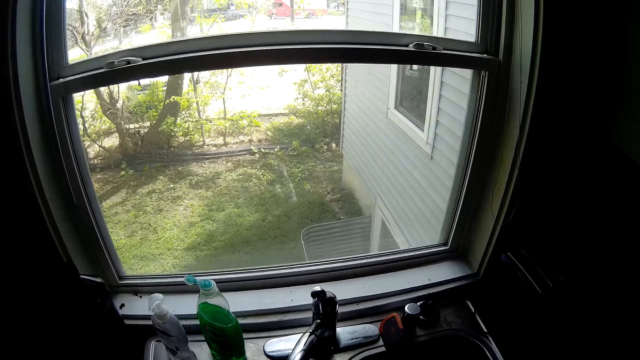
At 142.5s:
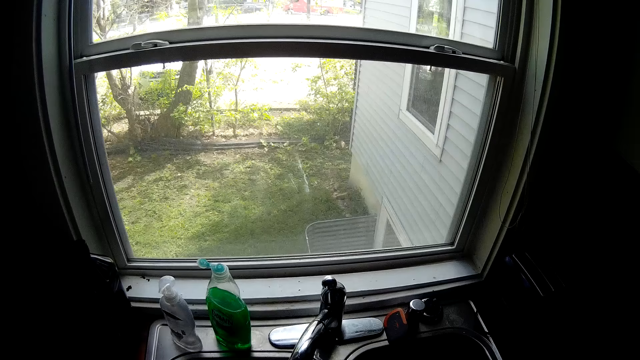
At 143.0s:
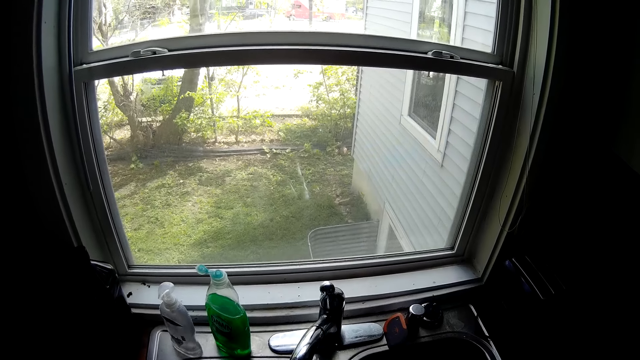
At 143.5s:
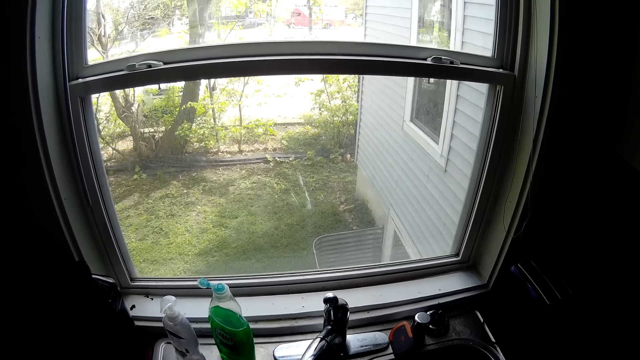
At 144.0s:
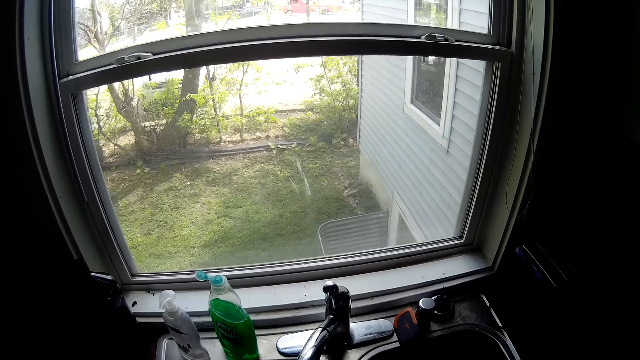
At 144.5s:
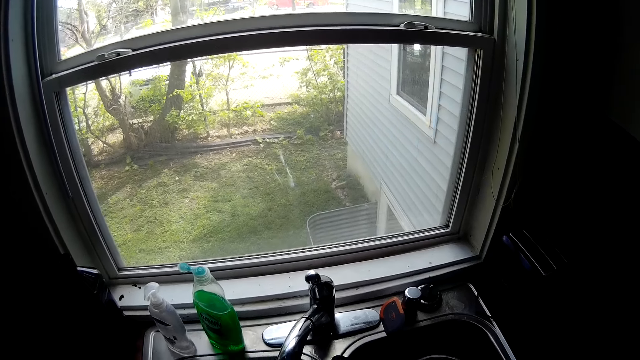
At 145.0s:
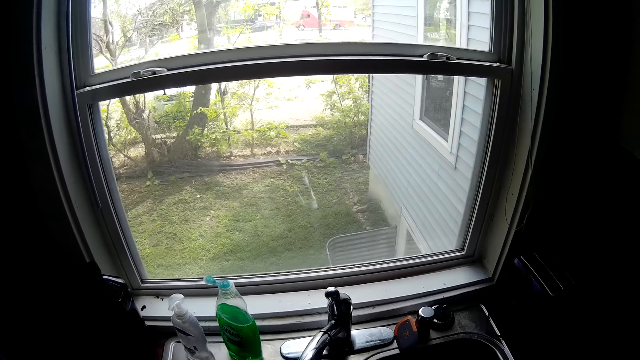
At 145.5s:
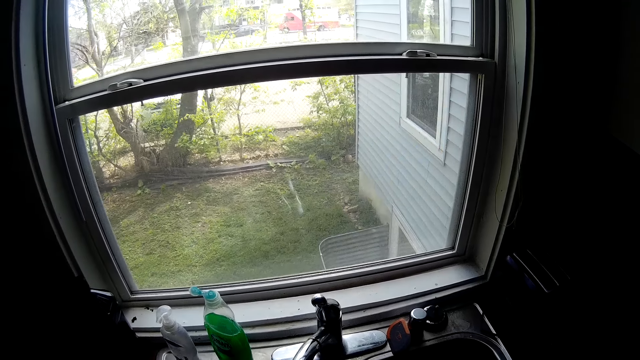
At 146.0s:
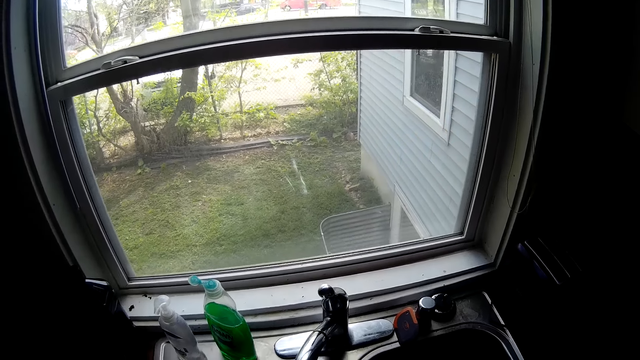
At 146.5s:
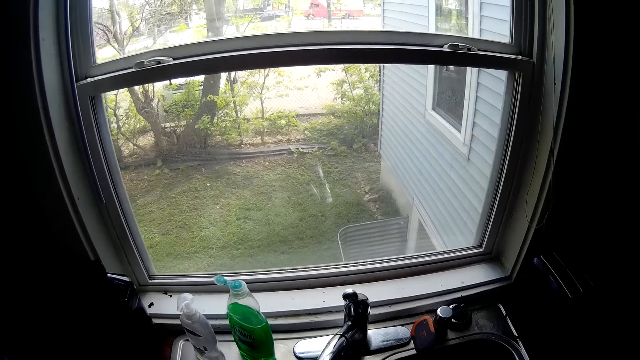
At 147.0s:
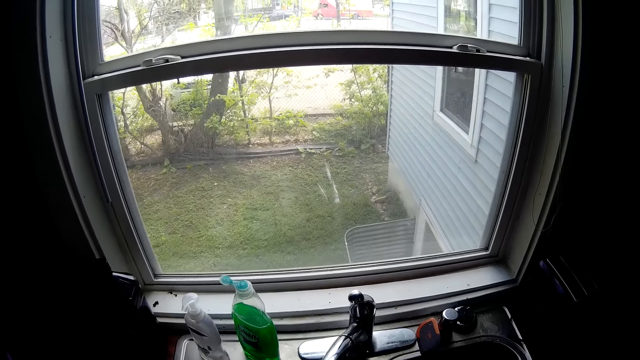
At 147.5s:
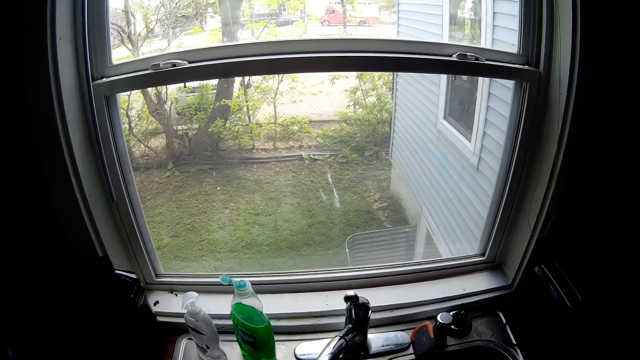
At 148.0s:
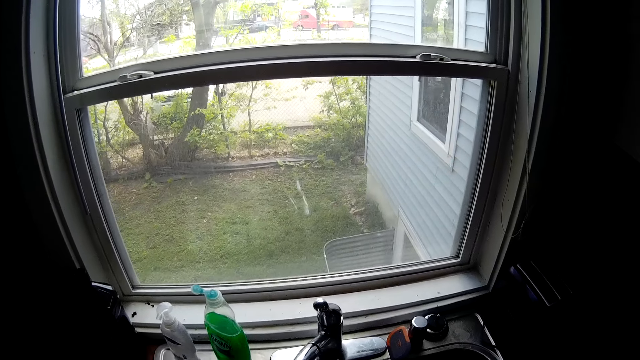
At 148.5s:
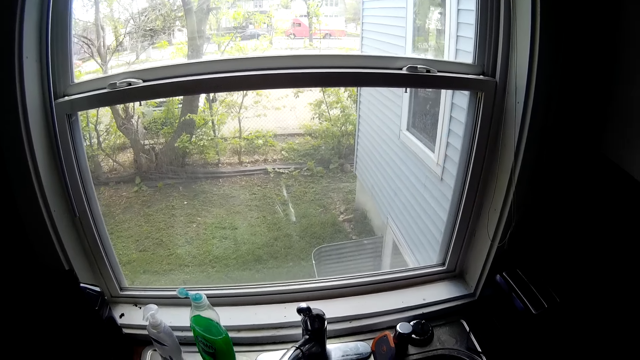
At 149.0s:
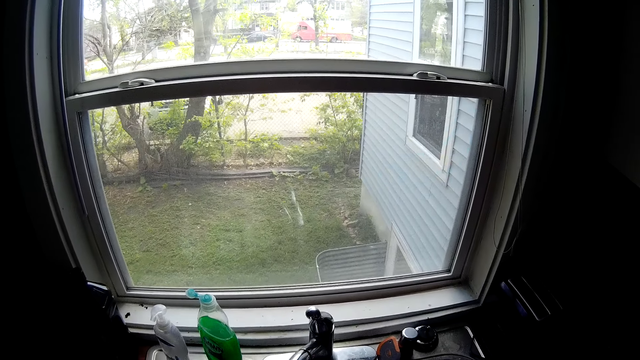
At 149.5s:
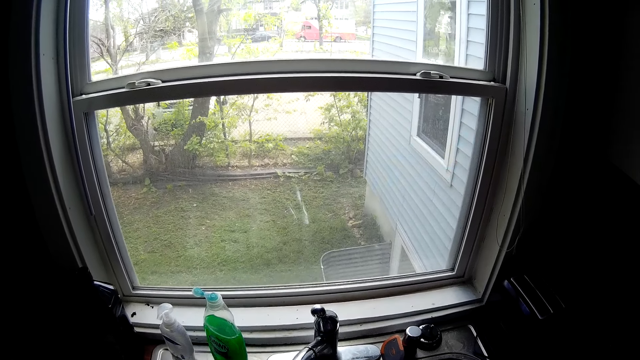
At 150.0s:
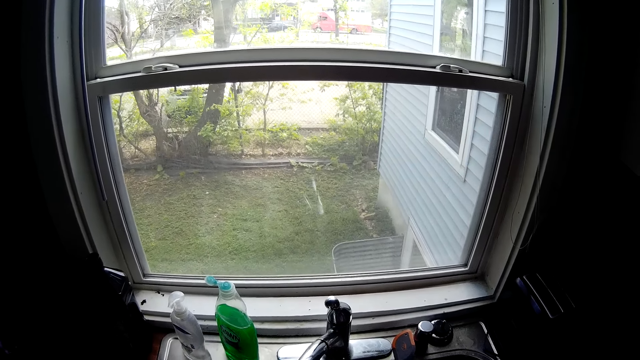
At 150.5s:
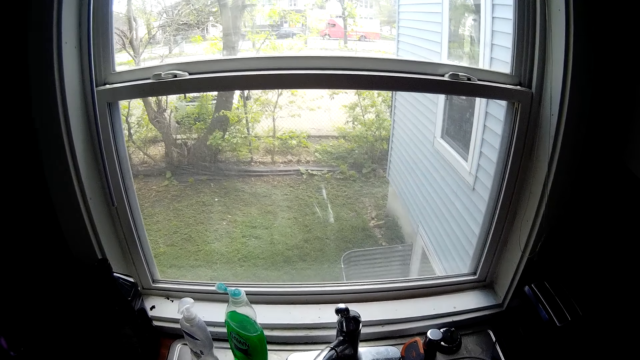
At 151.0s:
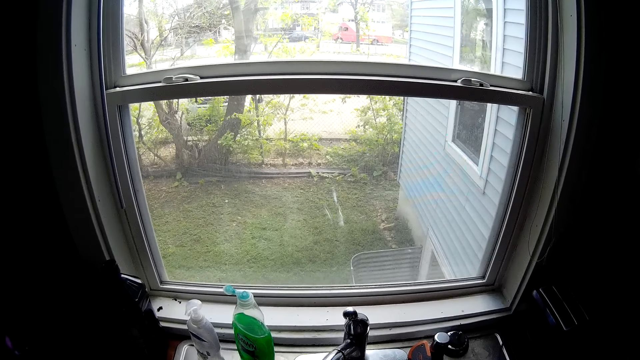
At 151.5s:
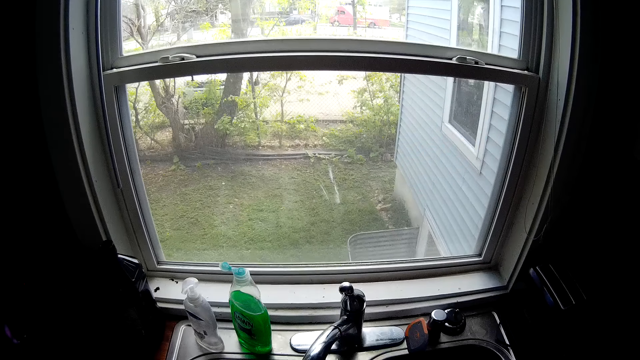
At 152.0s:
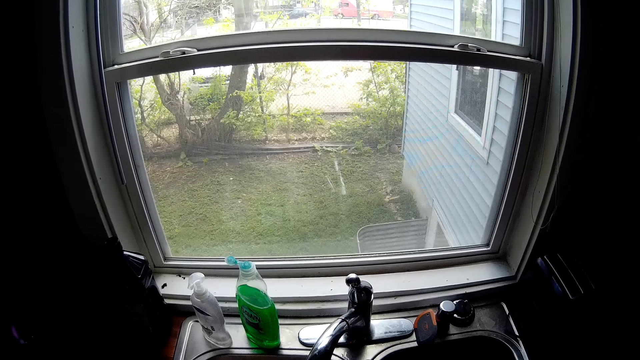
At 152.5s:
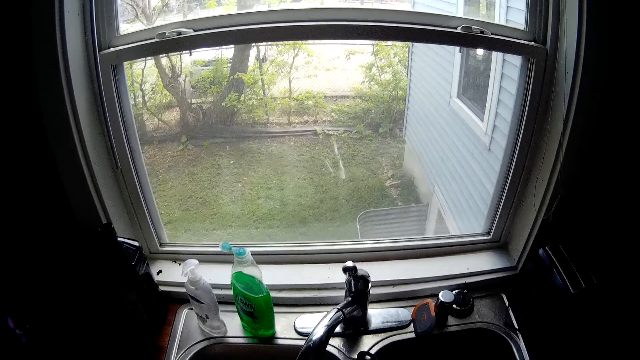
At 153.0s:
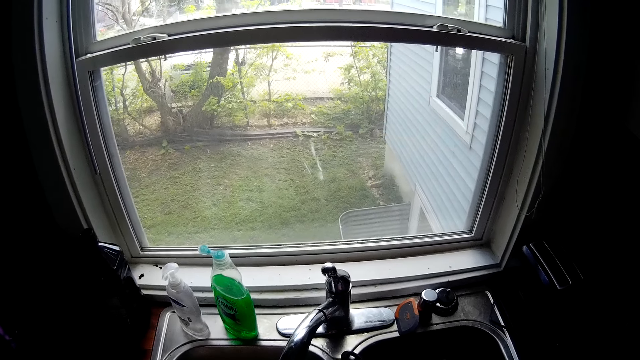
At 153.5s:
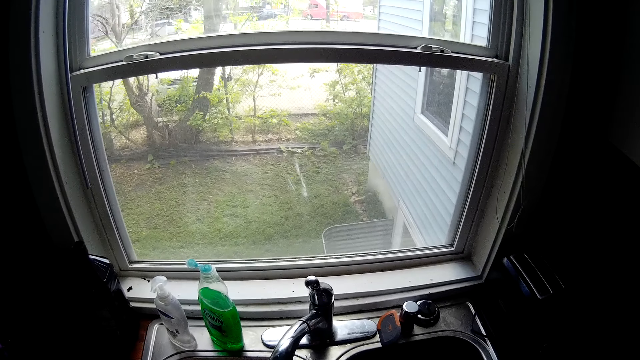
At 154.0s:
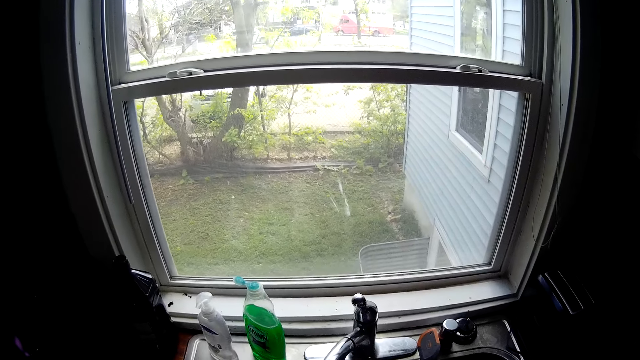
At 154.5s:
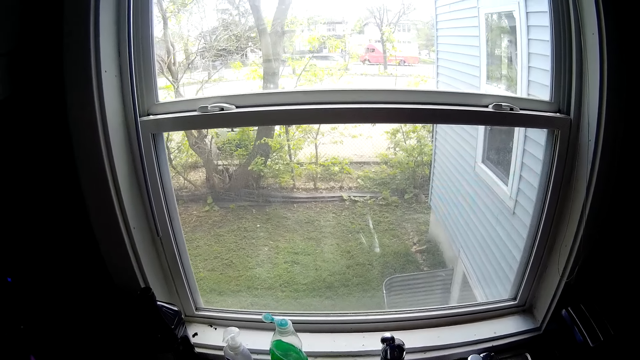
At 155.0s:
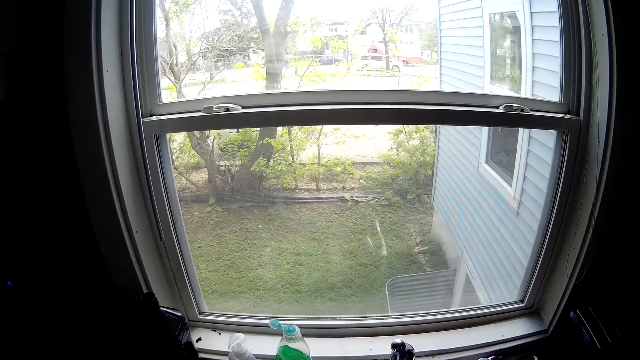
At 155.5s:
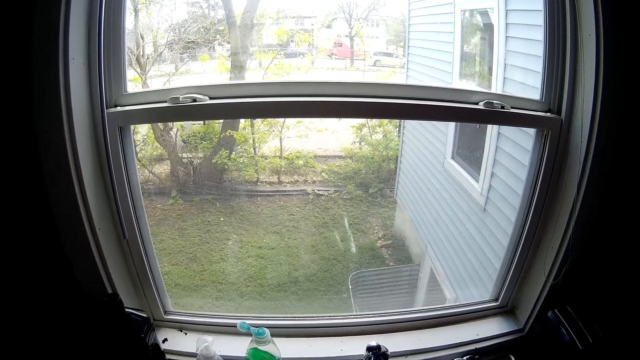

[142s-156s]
The camera wearer converses with a man.

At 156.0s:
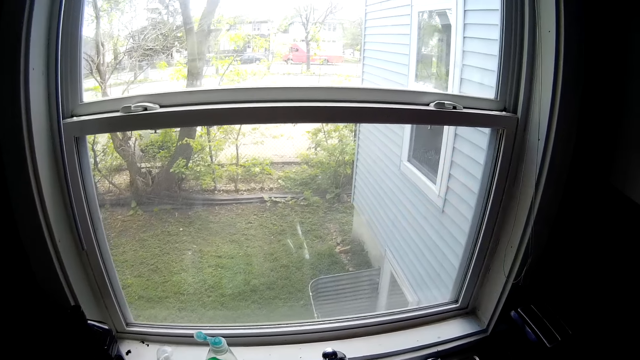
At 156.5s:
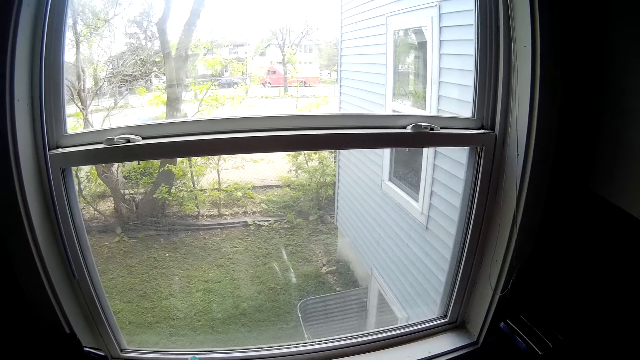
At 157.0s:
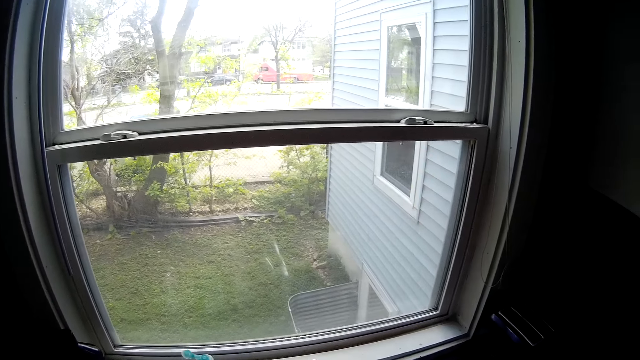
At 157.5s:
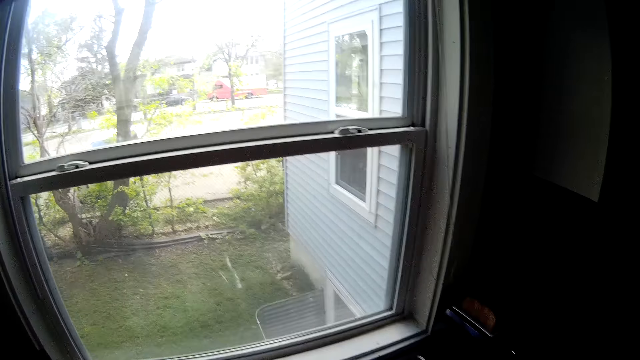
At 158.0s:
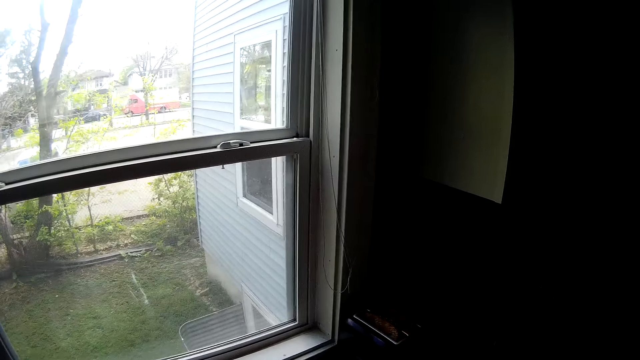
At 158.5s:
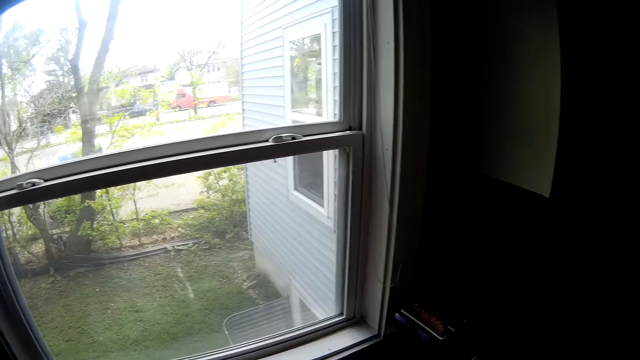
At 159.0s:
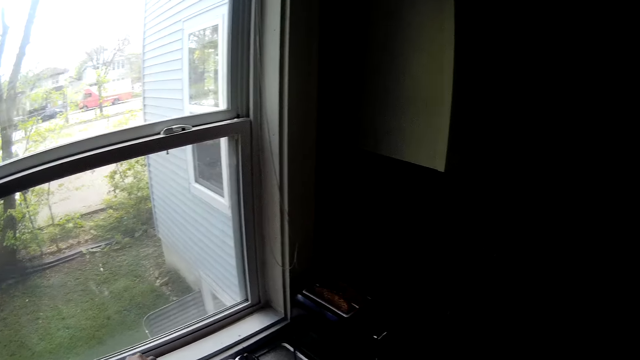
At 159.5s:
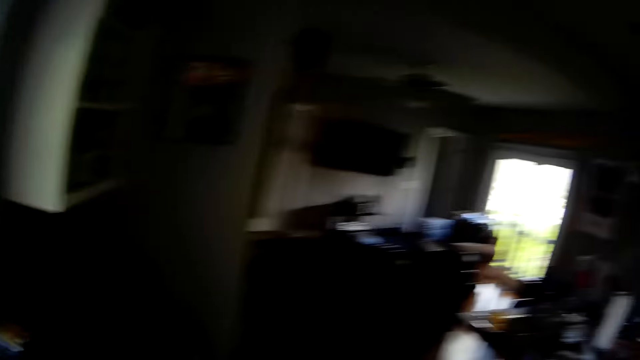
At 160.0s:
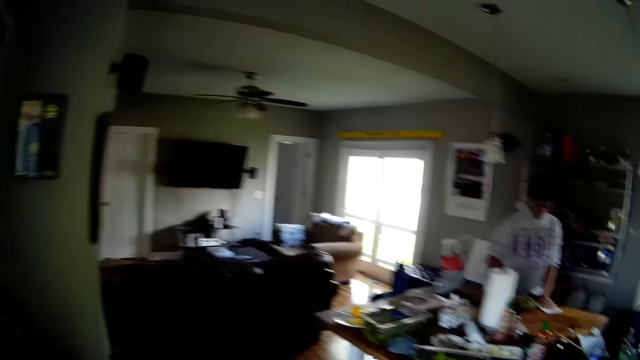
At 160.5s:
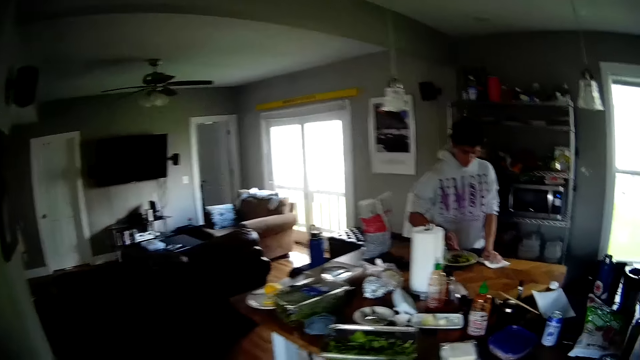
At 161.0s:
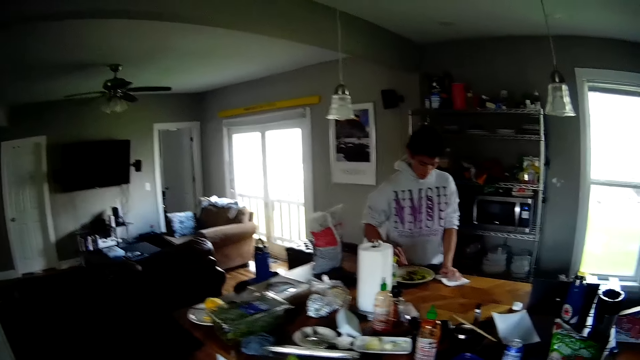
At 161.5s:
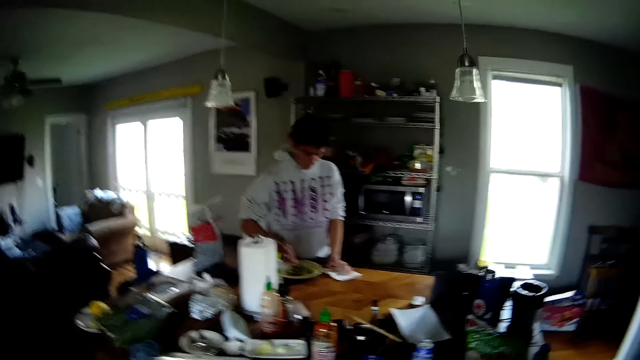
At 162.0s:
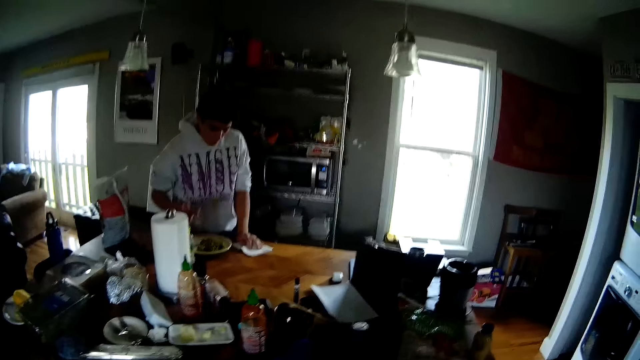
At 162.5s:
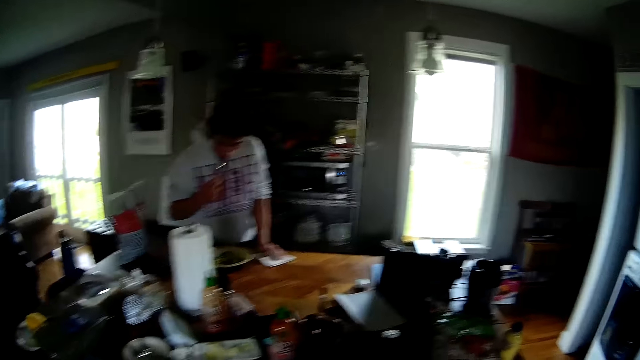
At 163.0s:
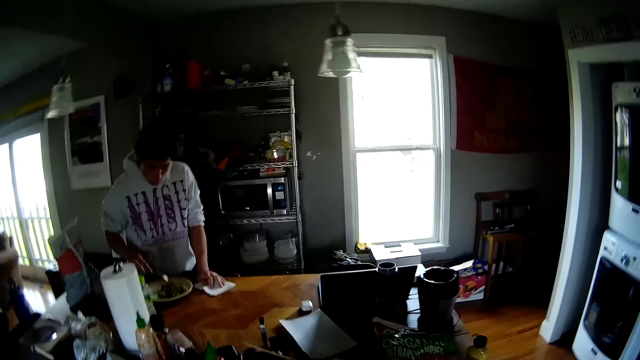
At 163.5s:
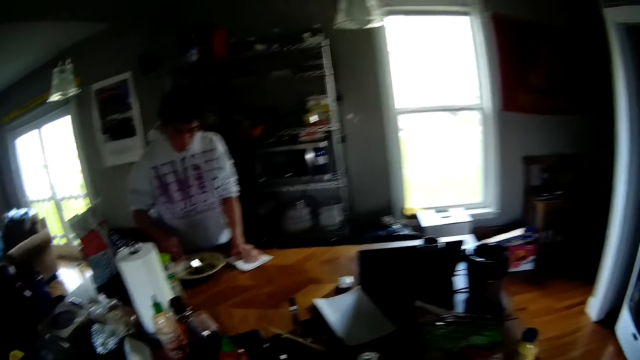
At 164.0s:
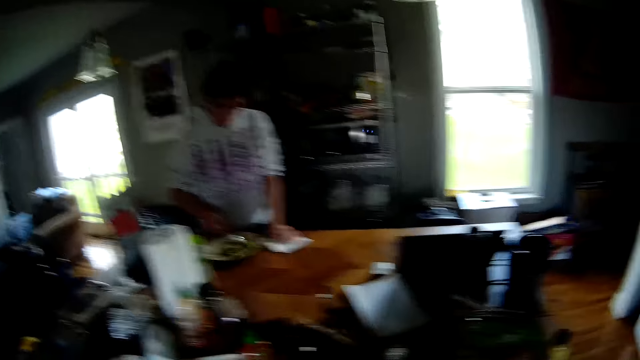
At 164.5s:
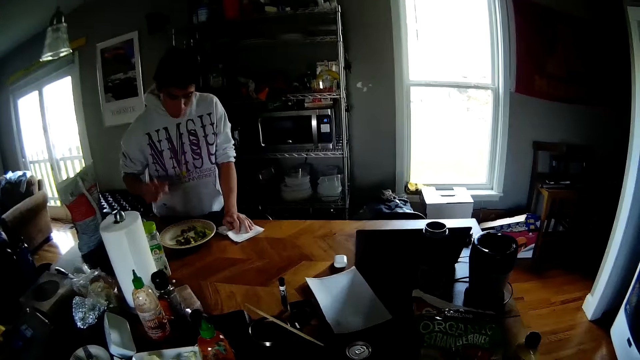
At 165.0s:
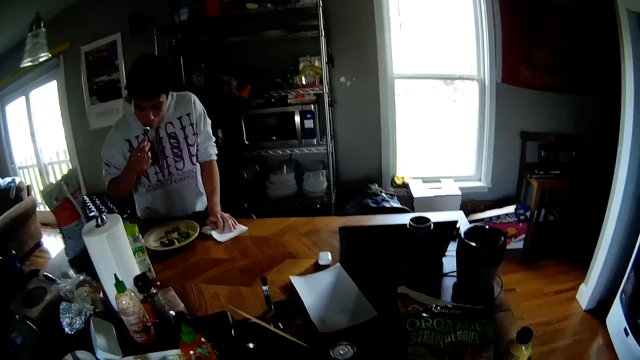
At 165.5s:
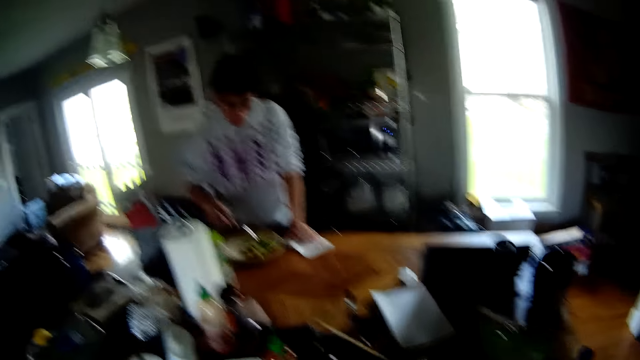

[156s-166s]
The camera wearer closes the water tap. A man picks some vegetable from the plate with the fork in his right hand and puts the fork of vegetable in his mouth with his right hand. The camera wearer converses with the man. The man lowers the fork in his right hand from his mouth. The man eats food. The man puts the fork of vegetable in his mouth with his right hand and lowers the fork in his right hand from his mouth.
